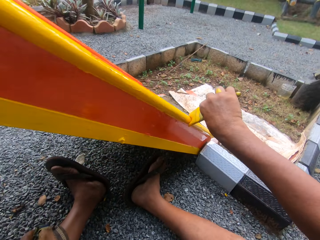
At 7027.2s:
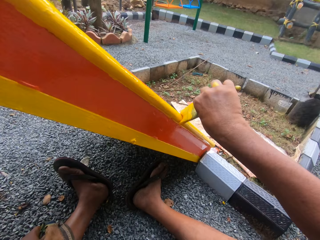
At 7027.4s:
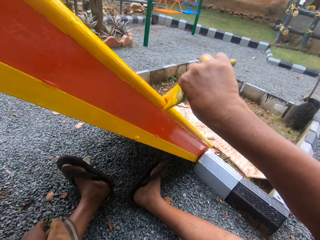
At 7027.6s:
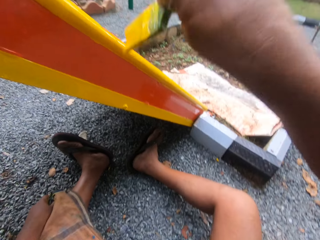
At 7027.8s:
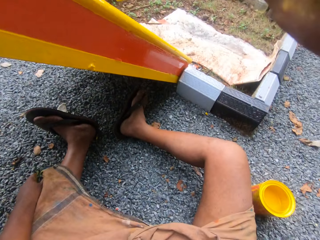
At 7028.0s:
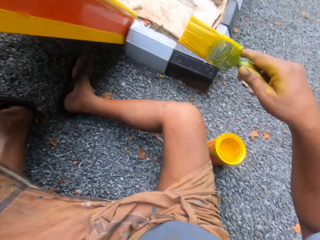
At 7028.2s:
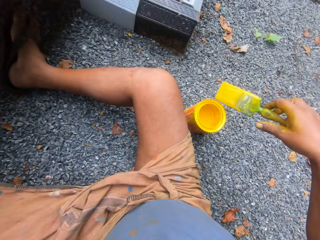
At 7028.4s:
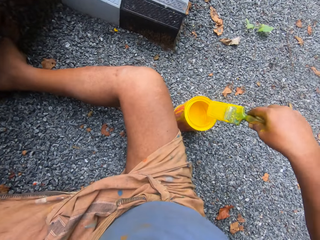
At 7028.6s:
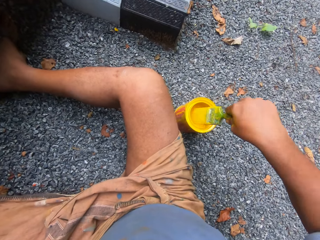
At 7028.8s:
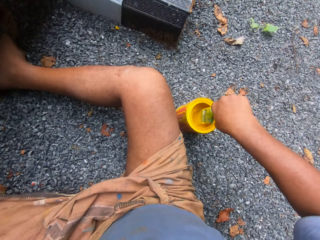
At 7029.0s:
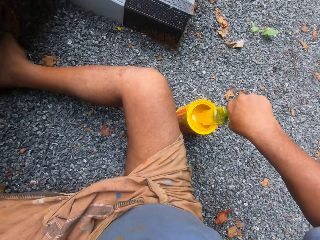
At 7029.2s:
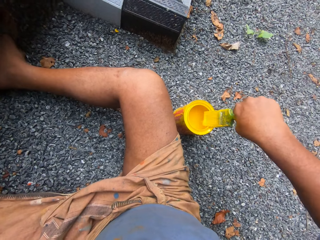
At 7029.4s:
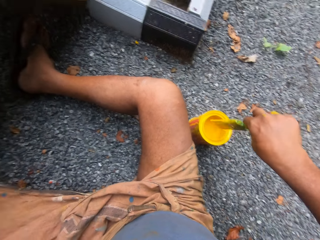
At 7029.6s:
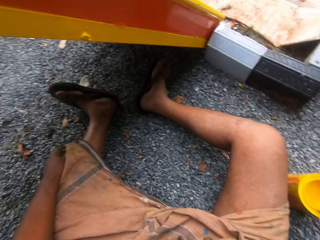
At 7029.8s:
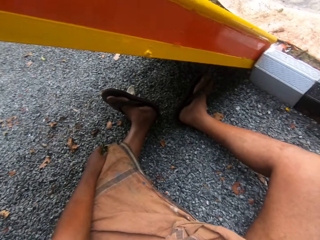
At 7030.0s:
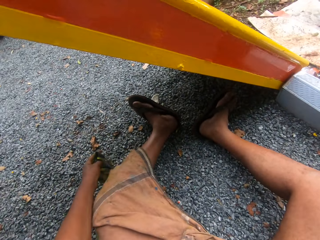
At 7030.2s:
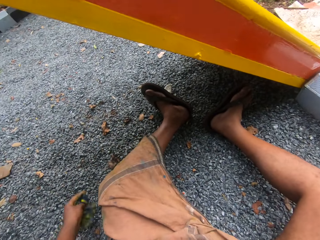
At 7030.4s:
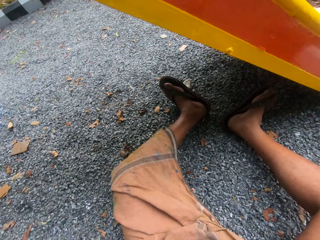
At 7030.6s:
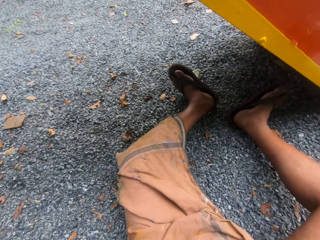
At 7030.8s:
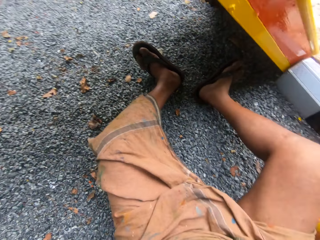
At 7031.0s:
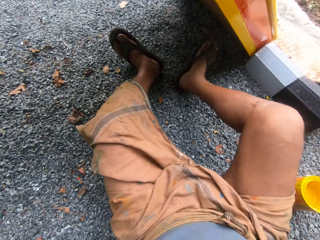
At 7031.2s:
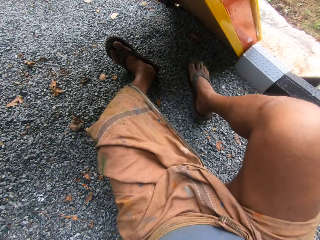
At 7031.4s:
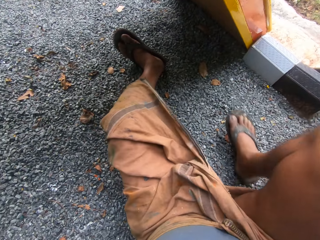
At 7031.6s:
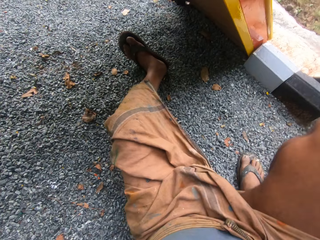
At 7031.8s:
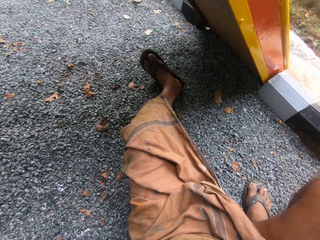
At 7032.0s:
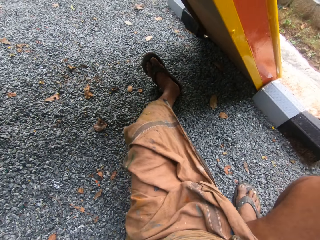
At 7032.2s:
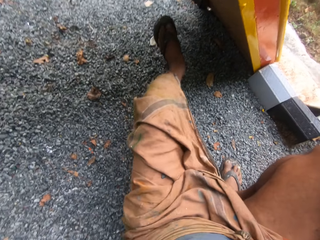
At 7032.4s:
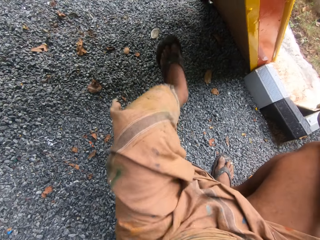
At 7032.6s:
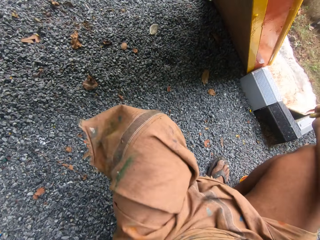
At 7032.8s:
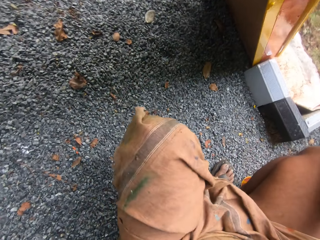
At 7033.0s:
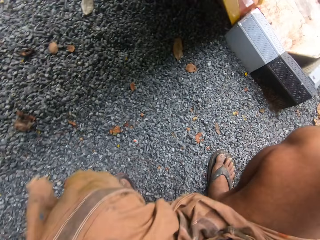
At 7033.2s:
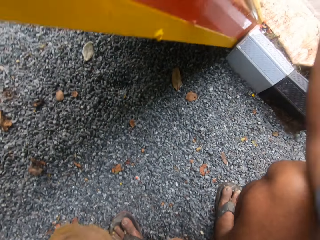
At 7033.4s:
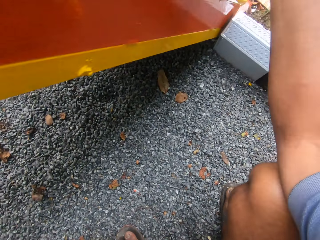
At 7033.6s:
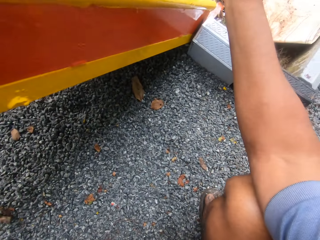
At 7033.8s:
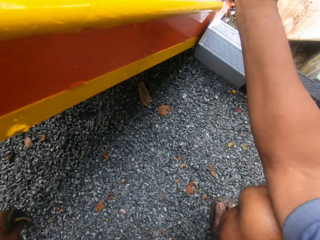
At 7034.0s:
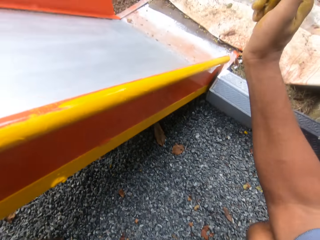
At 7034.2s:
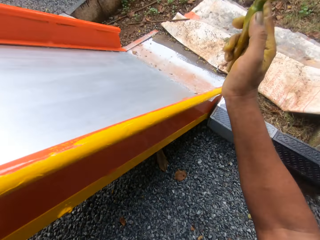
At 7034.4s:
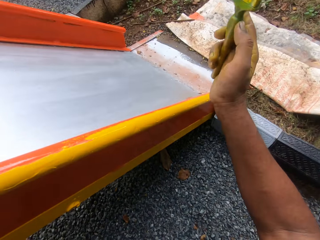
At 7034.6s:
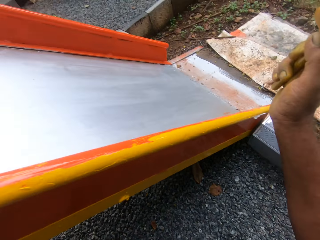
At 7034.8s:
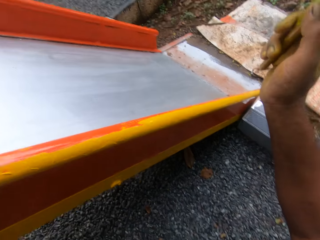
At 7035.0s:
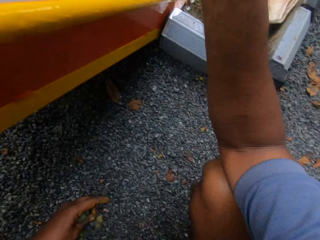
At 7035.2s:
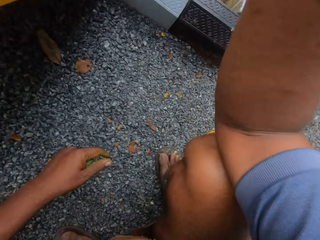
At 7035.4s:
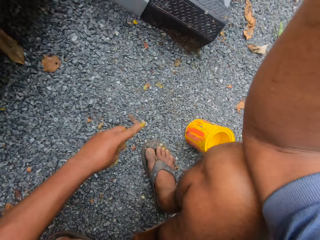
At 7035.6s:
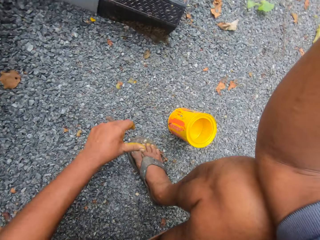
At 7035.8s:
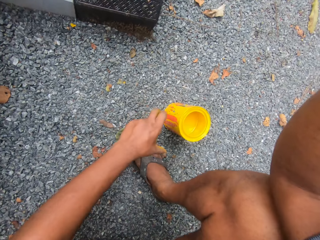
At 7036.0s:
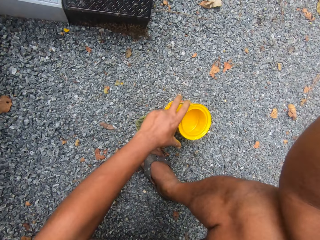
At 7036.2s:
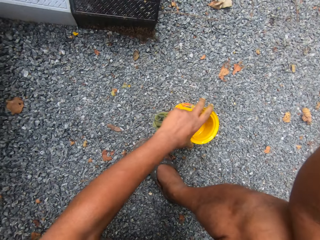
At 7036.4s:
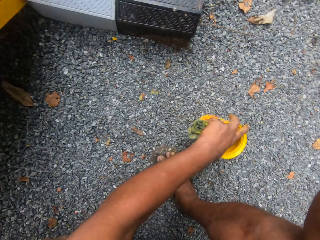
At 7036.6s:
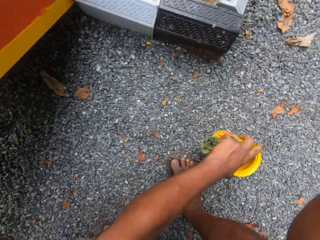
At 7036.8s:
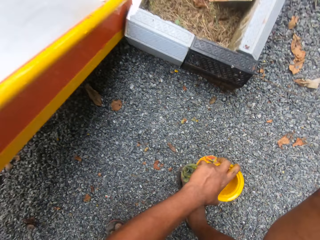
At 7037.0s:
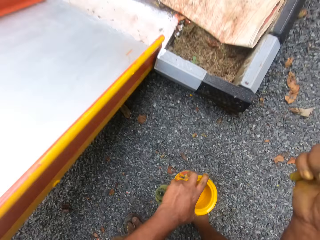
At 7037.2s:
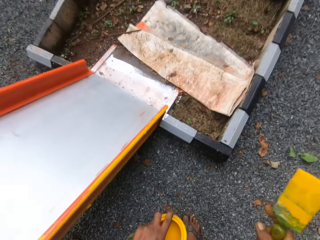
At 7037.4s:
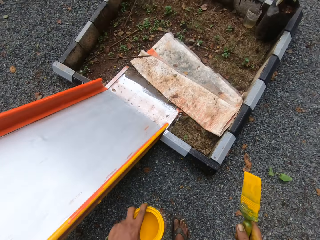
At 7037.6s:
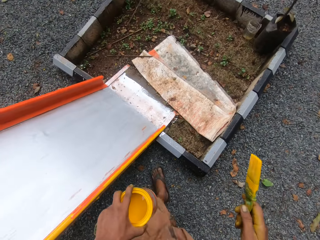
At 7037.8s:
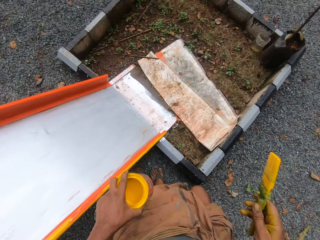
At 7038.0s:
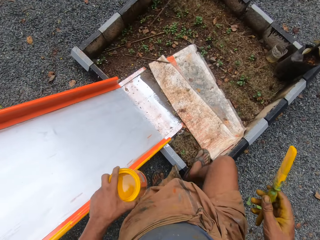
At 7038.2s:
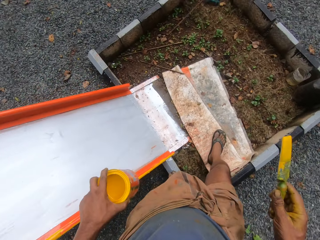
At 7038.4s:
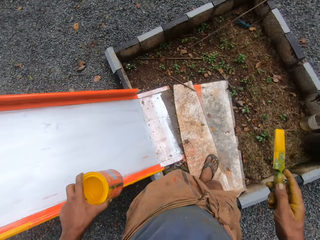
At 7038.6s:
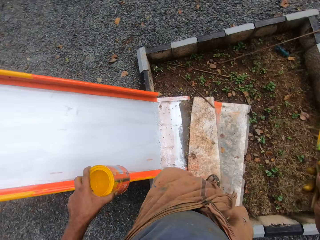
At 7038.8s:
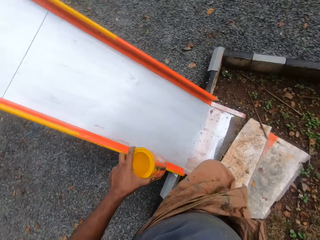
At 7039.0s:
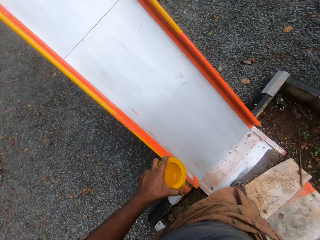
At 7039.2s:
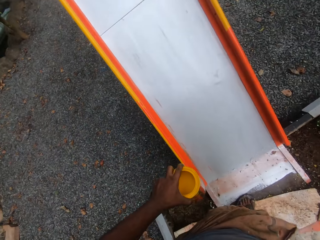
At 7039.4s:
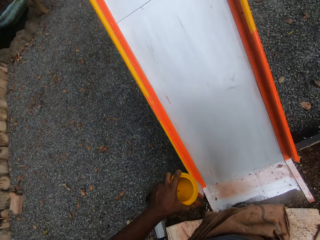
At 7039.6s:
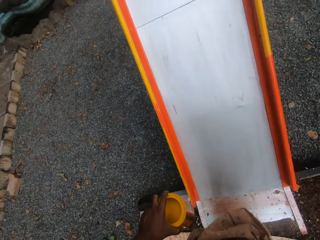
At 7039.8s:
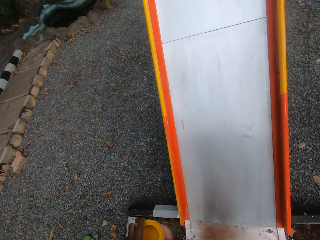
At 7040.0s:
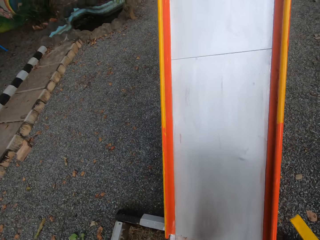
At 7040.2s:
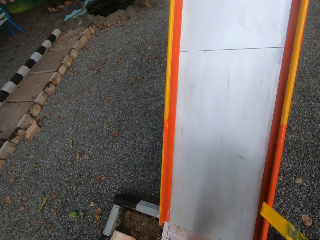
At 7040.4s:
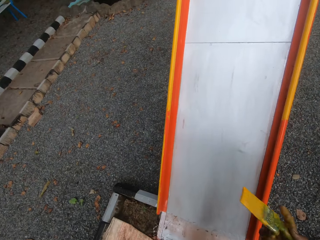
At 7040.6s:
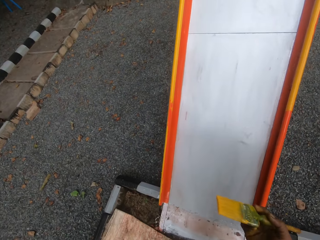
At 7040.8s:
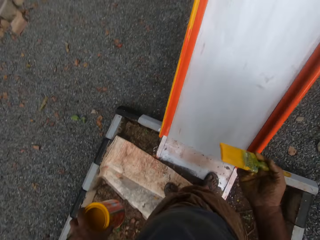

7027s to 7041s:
The camera wearer dips the brush in the paint container. They stand. They pick up the paint container. They walk around.

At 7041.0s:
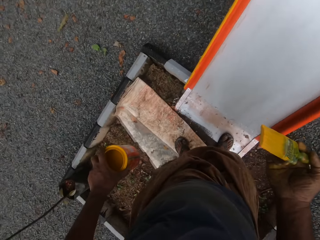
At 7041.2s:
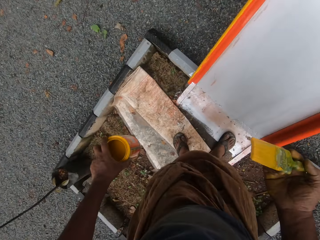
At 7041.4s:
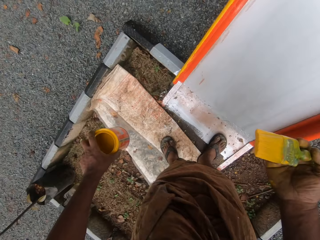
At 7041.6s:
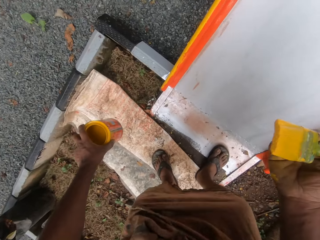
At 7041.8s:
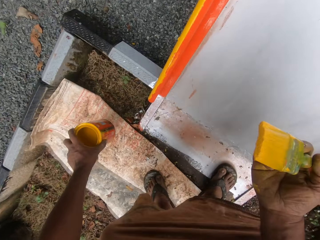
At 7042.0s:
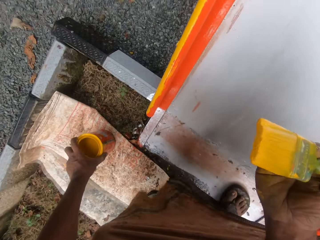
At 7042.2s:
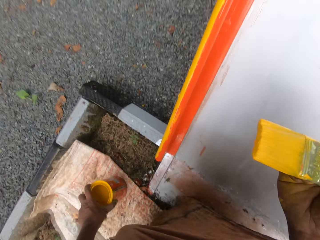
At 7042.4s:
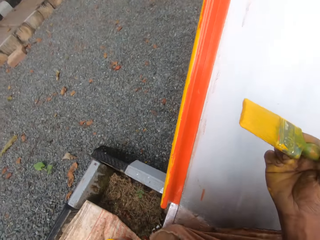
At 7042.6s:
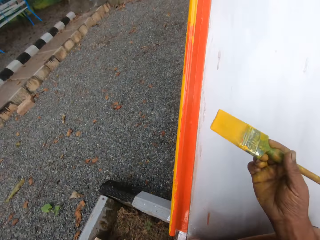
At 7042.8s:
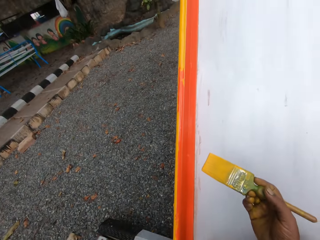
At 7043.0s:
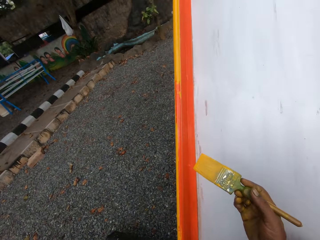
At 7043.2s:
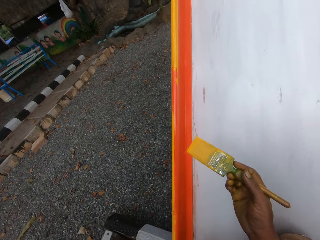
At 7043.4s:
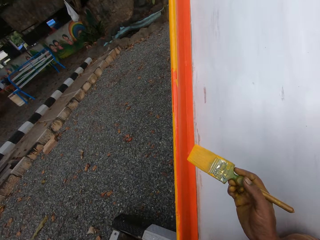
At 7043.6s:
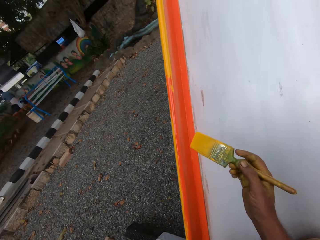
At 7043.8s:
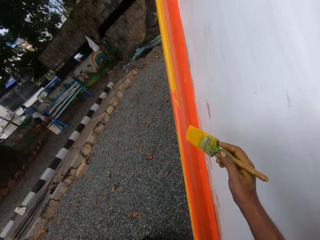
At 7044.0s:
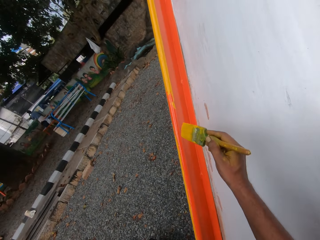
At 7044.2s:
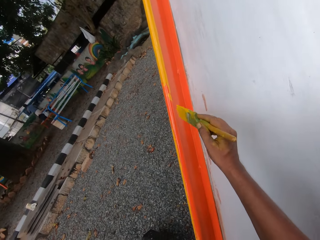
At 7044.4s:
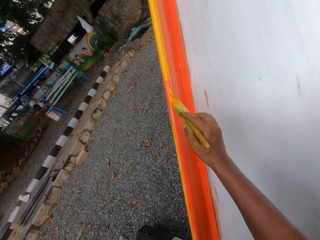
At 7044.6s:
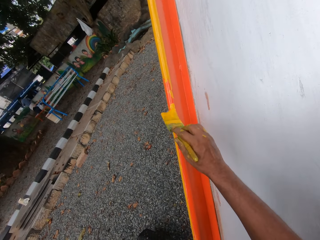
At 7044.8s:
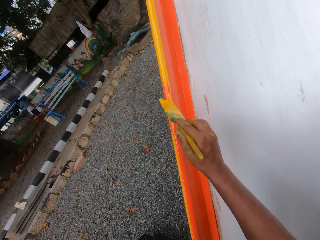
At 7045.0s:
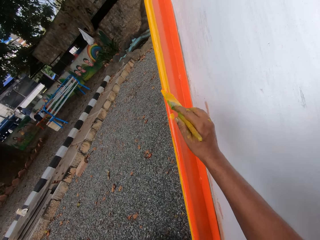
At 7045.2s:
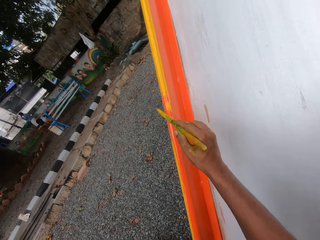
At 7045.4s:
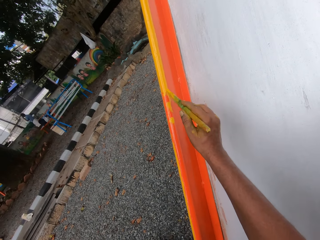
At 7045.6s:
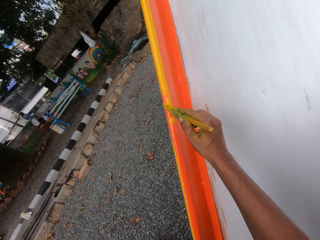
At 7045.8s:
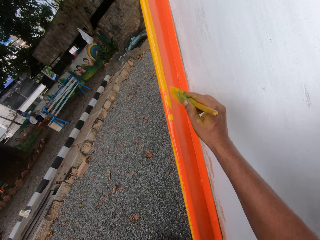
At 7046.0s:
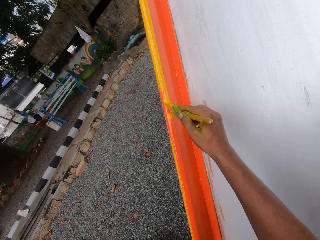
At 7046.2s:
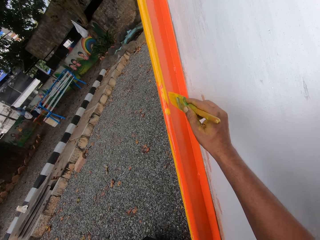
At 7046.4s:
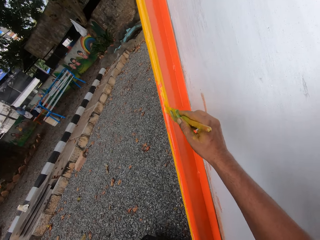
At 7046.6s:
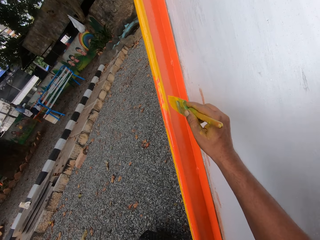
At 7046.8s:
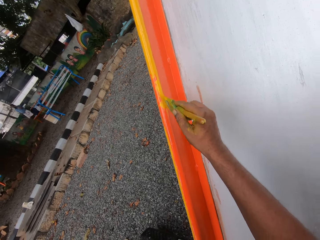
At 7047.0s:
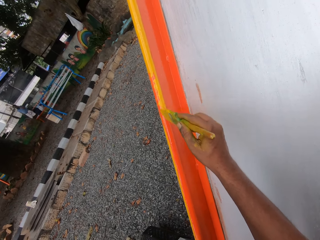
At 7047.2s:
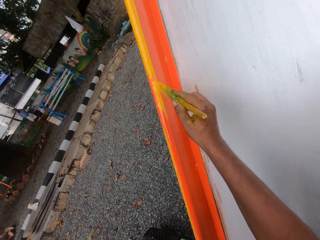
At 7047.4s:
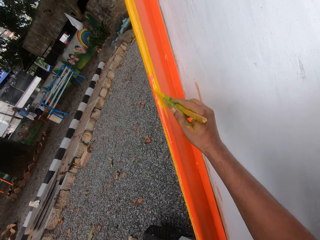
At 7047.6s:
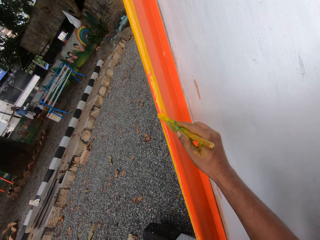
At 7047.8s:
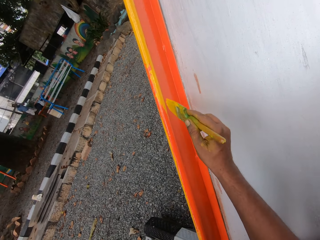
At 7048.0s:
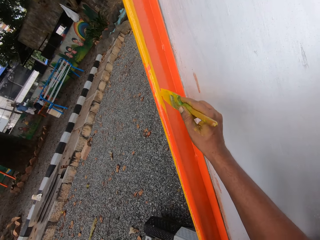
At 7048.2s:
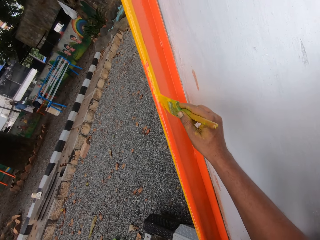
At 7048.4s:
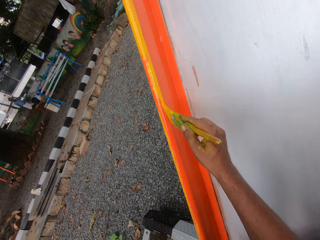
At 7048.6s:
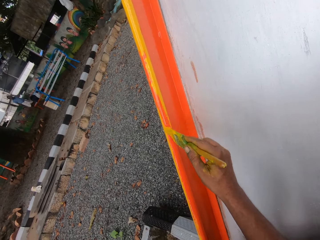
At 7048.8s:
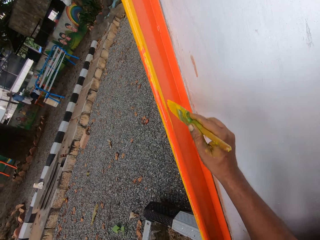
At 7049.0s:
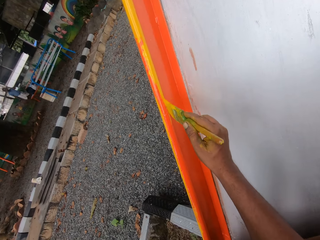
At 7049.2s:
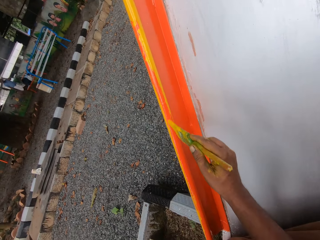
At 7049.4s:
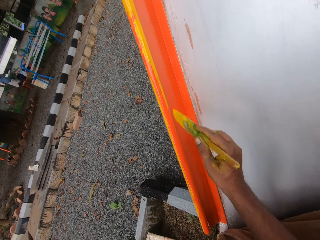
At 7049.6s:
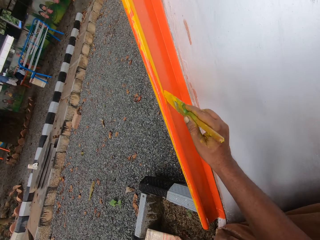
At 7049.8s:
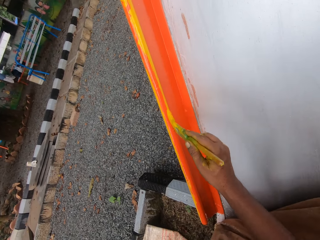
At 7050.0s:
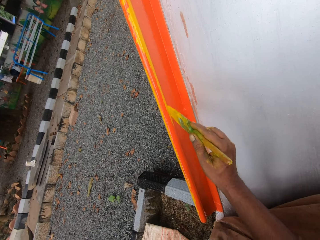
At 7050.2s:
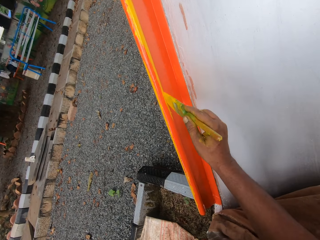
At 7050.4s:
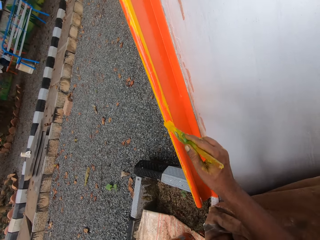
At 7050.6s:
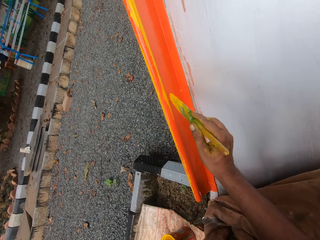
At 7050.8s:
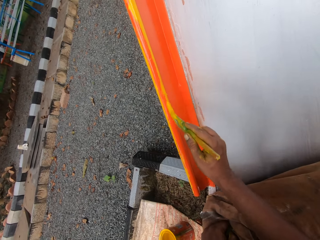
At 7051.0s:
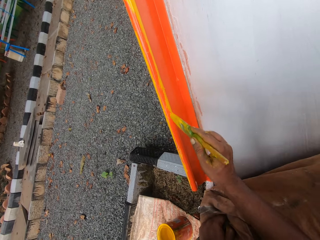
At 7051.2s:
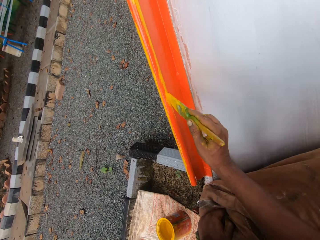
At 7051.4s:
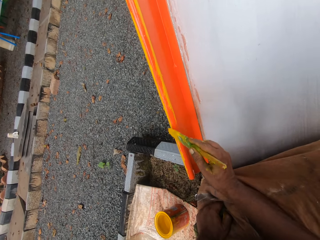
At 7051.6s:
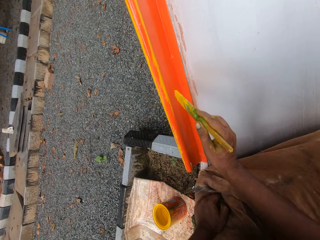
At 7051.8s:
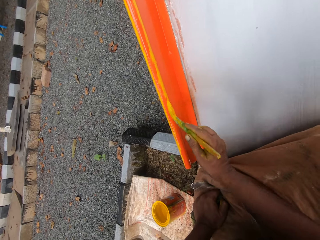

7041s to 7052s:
The camera wearer puts down the paint container. They paint the playground slide or swing.
